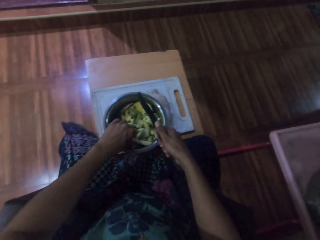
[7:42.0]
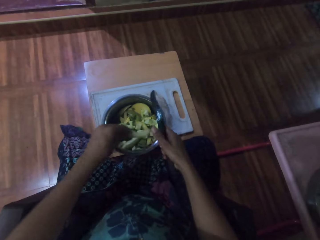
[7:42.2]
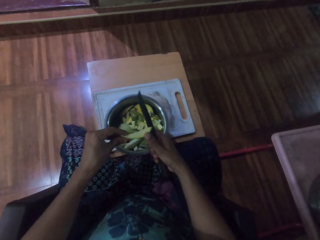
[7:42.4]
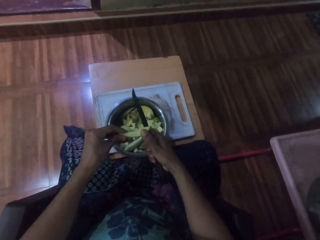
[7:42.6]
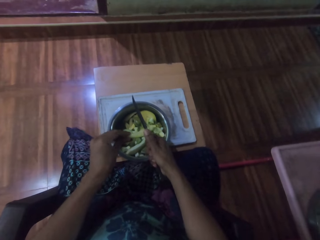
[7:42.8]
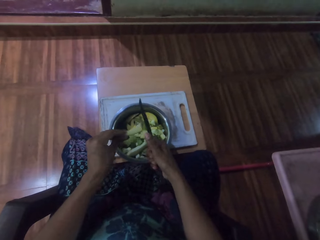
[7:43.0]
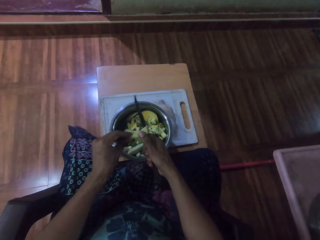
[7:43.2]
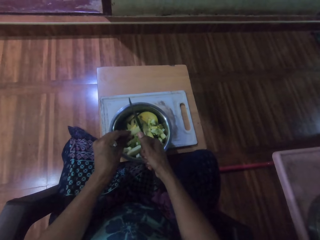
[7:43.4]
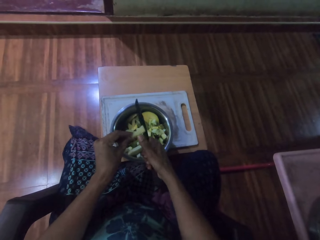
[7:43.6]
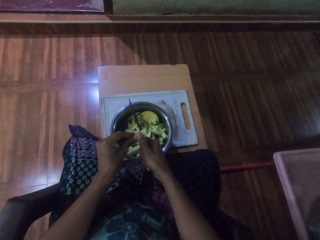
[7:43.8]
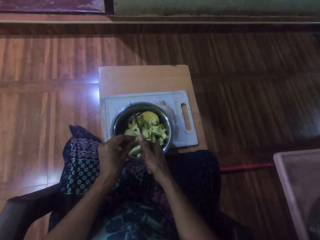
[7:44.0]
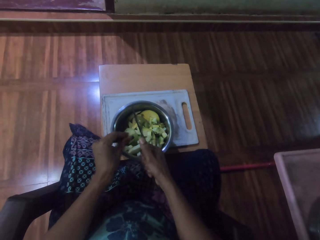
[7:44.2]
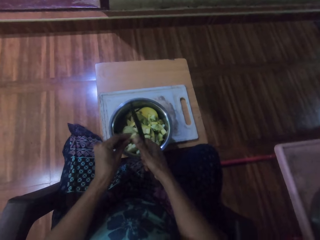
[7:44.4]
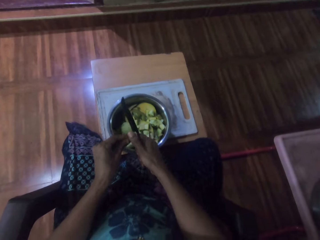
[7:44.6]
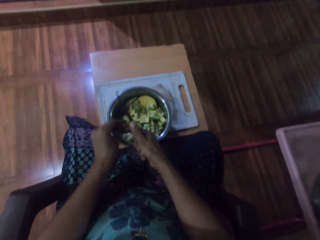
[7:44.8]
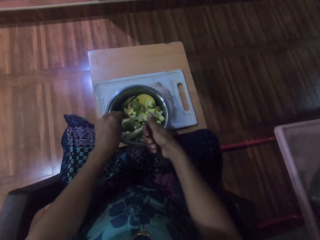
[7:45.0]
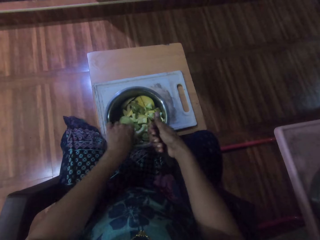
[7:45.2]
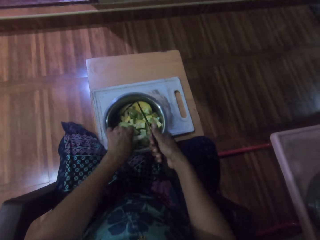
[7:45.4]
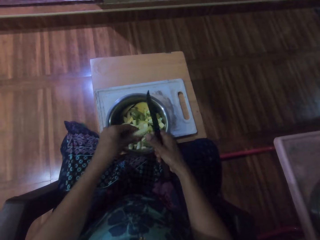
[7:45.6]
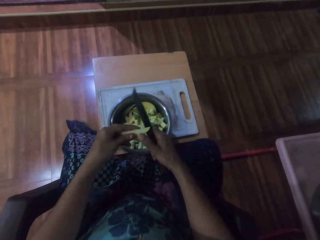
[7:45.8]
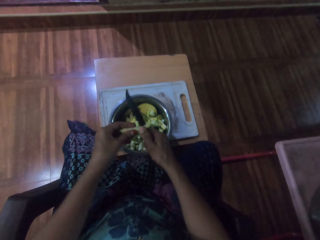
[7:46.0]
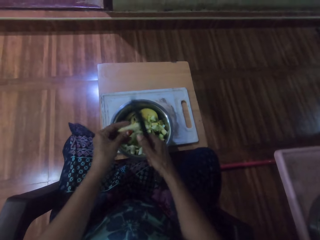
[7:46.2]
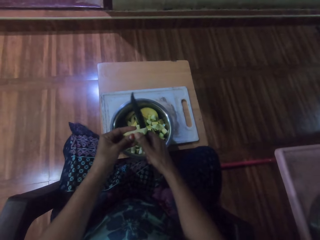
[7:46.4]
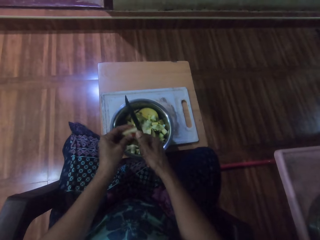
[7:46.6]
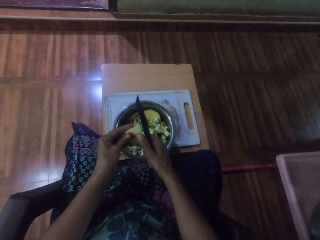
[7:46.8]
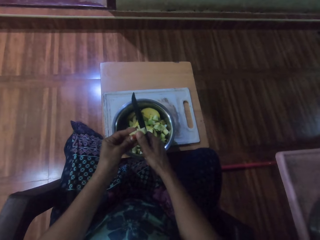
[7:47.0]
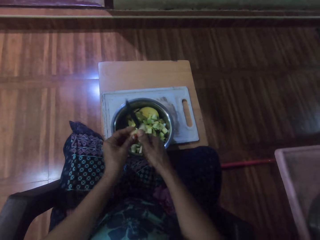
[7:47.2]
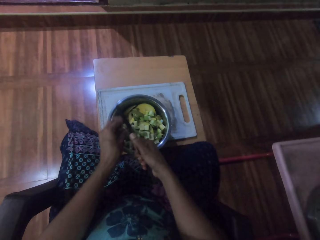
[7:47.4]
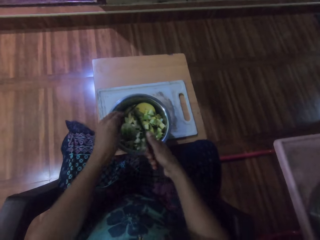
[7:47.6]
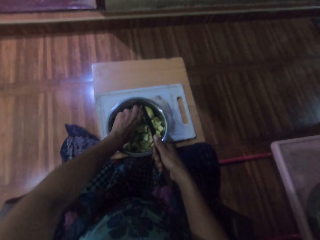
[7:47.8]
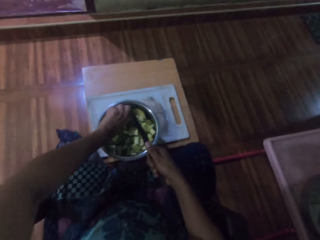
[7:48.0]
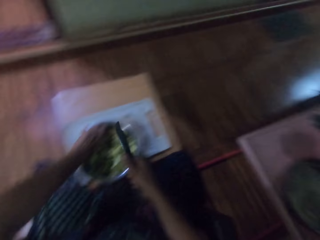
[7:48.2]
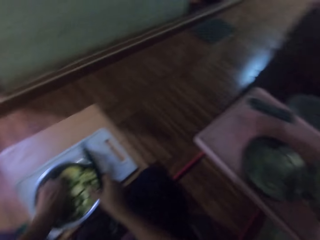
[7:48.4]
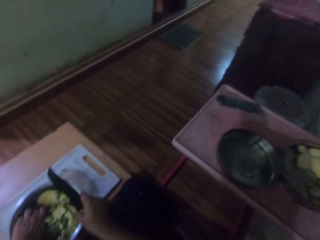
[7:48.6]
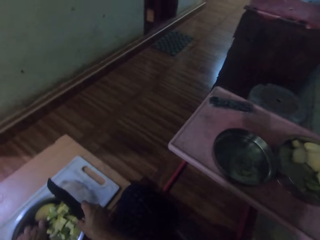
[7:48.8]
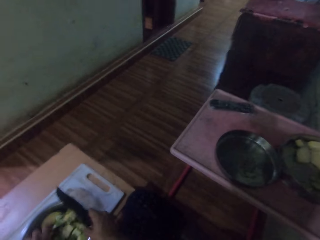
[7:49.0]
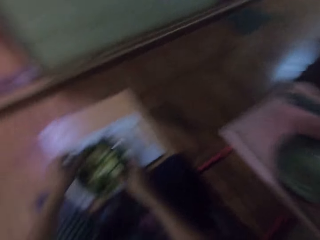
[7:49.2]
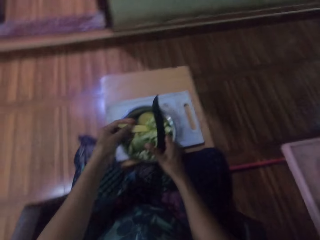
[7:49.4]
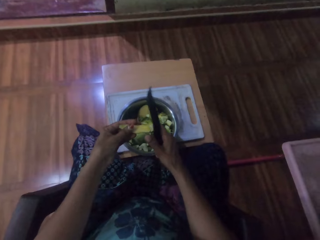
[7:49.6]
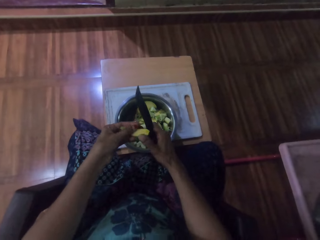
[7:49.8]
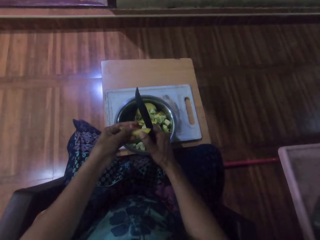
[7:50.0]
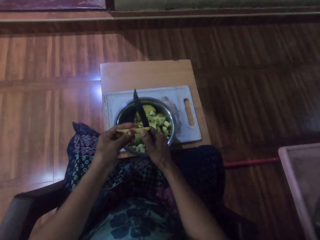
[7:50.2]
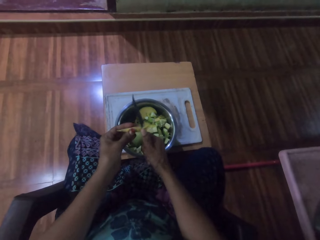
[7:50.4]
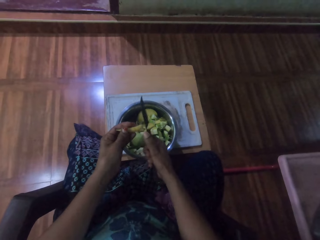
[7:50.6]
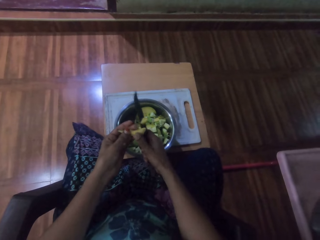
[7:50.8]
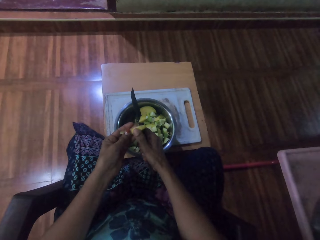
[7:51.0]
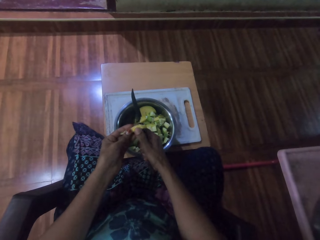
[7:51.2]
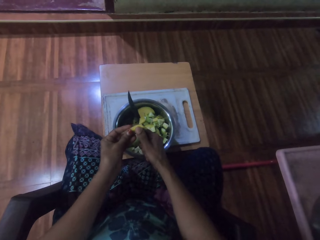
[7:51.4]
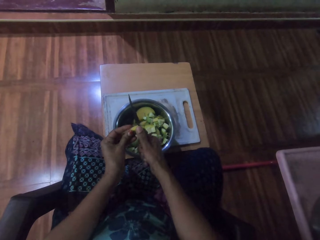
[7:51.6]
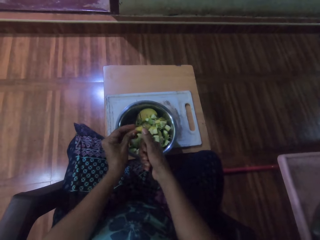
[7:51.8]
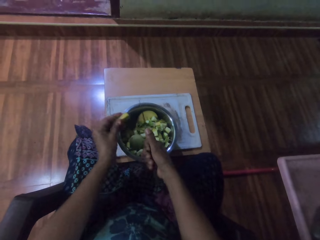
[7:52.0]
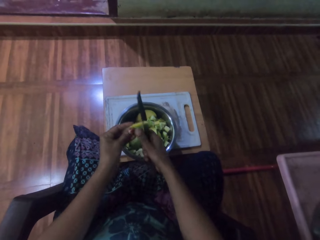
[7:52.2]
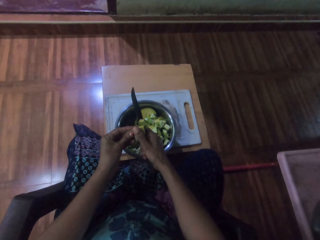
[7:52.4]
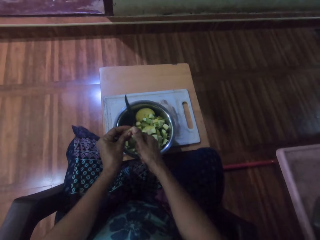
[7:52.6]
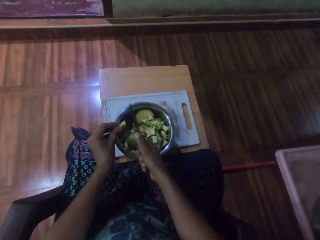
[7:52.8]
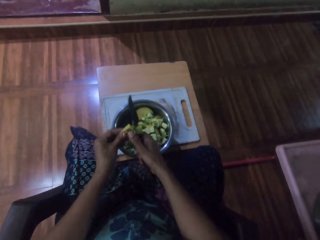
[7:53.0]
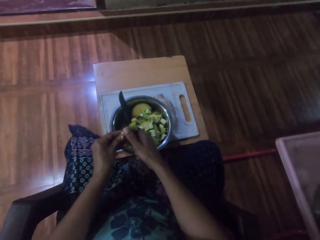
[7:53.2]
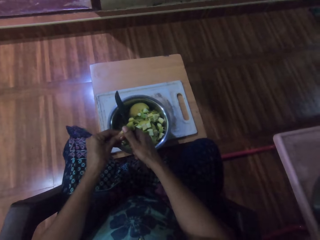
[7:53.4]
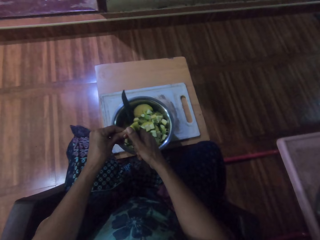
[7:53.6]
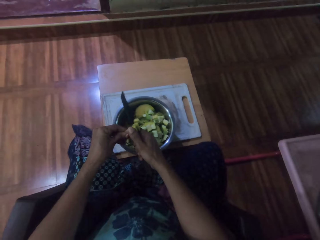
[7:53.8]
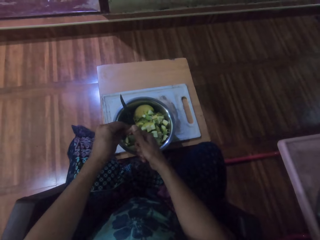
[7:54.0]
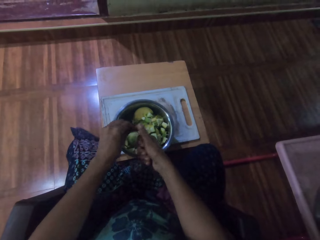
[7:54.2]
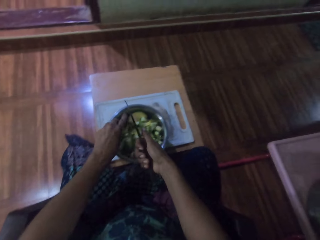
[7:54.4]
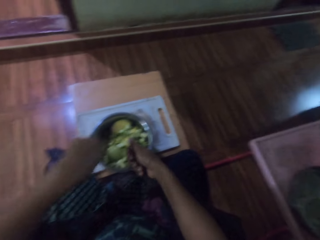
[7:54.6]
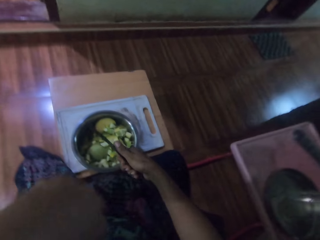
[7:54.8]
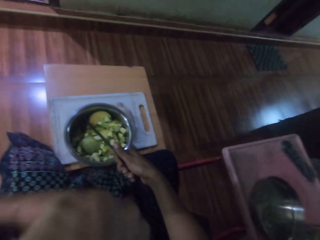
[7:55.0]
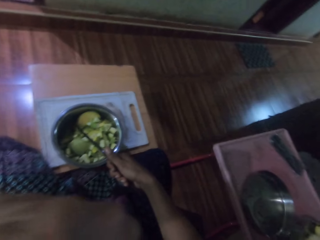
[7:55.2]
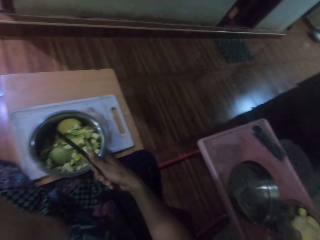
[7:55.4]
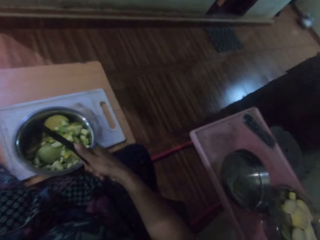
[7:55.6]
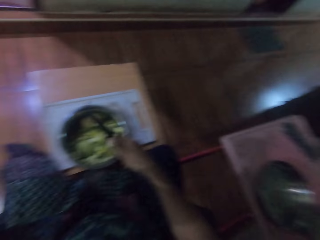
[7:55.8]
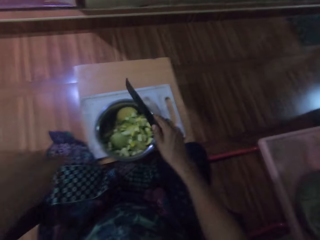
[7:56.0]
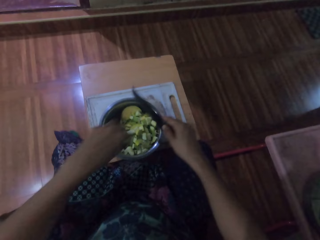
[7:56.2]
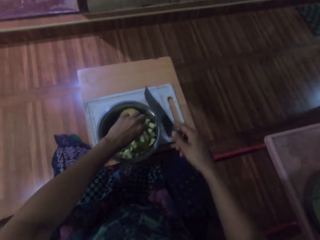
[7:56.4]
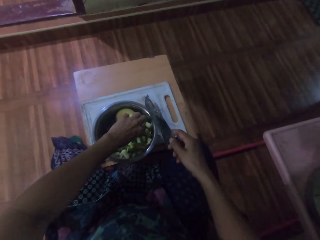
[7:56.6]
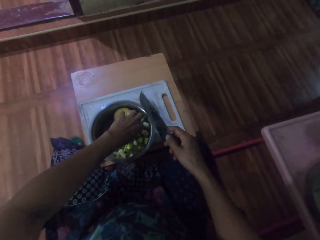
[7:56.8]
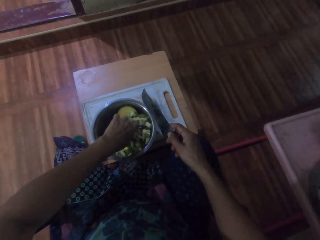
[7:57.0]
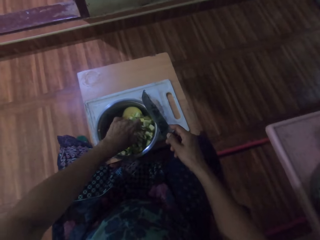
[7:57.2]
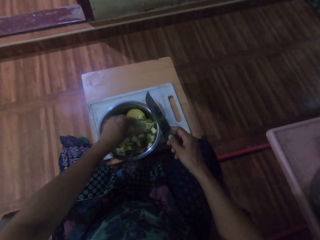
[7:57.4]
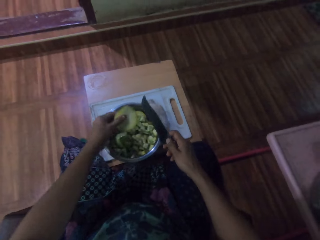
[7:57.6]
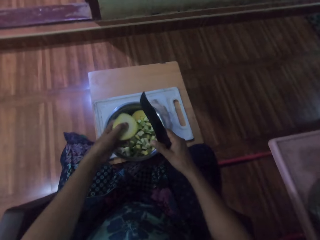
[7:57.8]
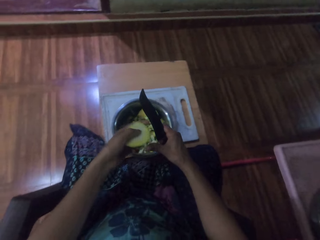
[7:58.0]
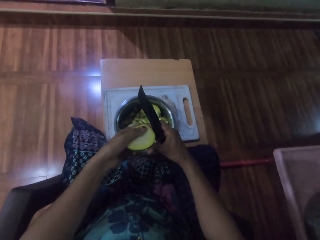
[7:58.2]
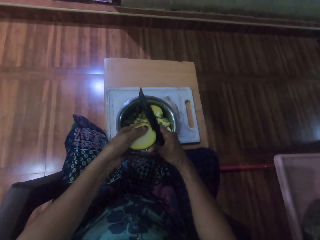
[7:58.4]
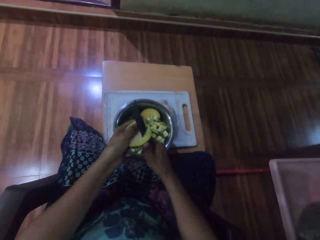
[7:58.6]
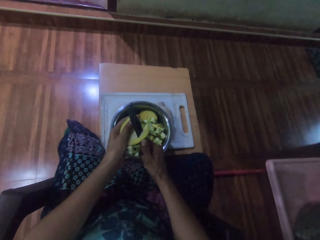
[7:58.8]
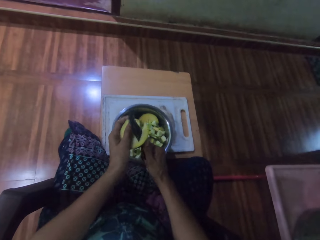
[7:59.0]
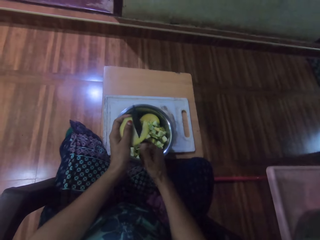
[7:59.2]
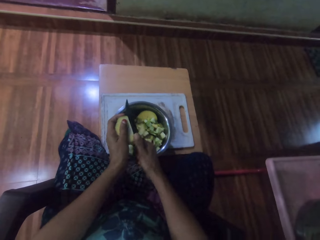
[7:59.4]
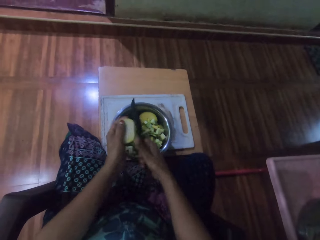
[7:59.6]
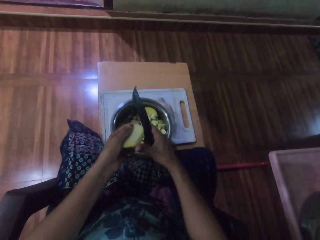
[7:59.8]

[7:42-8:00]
The camera wearer picks a piece of potato from the pot. She cuts the piece of the potato. She picks a piece of potato from the pot. She cuts the piece of the potato. She picks a piece of potato from the pot. She cuts the piece of the potato. She touches her face. She picks a piece of potato from the pot. She cuts the piece of the potato.

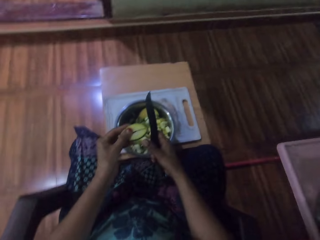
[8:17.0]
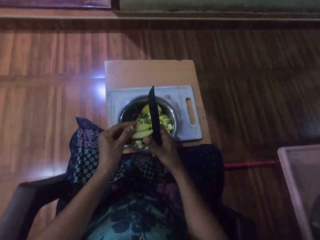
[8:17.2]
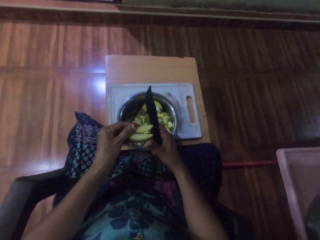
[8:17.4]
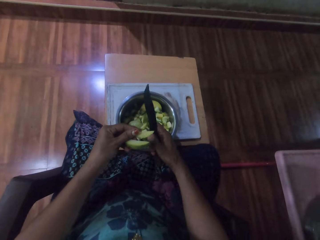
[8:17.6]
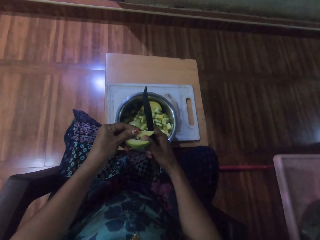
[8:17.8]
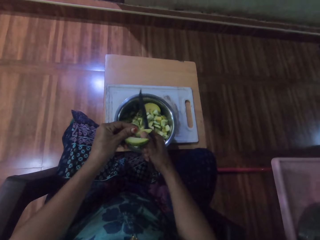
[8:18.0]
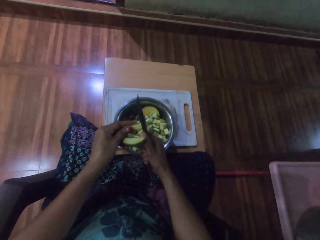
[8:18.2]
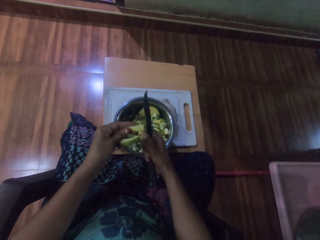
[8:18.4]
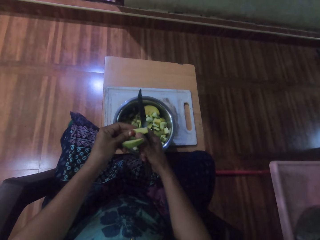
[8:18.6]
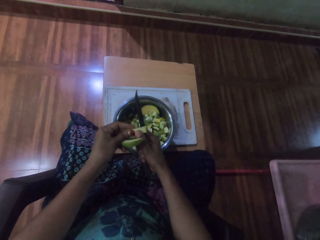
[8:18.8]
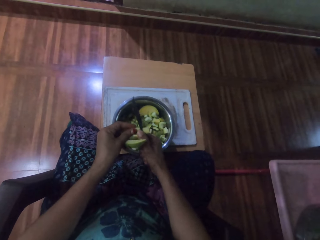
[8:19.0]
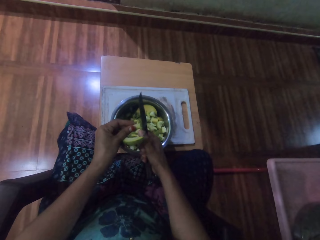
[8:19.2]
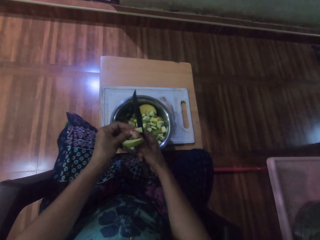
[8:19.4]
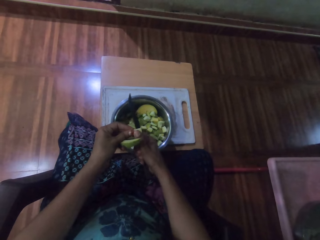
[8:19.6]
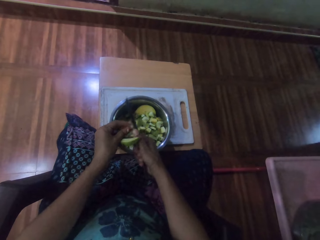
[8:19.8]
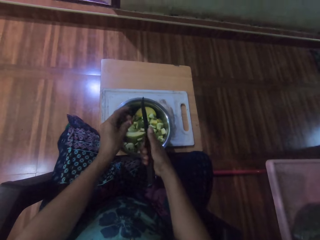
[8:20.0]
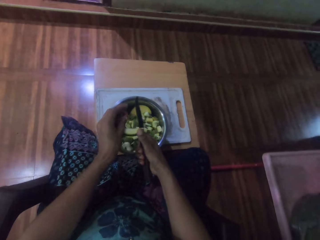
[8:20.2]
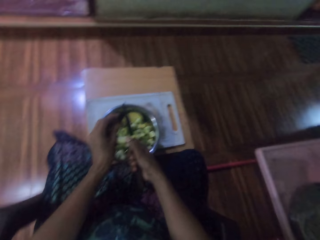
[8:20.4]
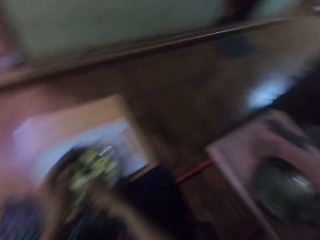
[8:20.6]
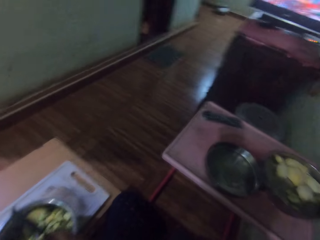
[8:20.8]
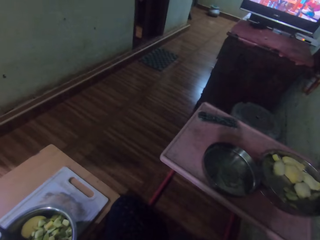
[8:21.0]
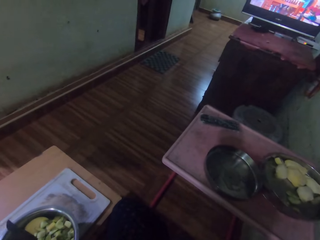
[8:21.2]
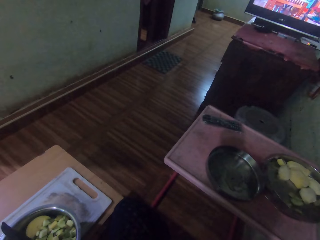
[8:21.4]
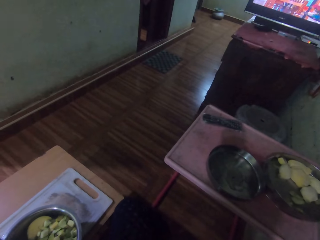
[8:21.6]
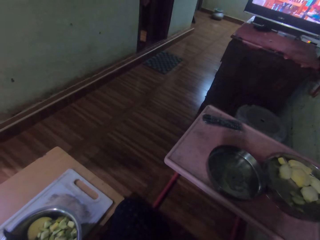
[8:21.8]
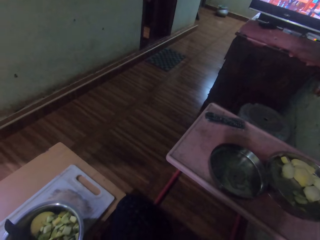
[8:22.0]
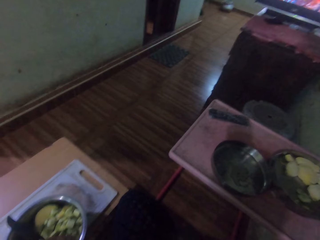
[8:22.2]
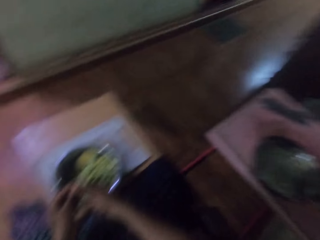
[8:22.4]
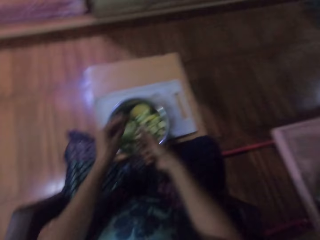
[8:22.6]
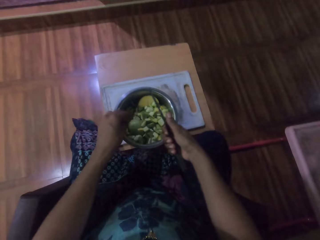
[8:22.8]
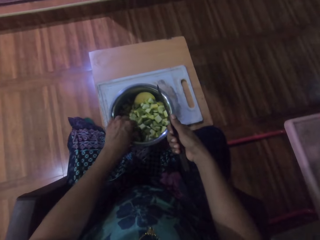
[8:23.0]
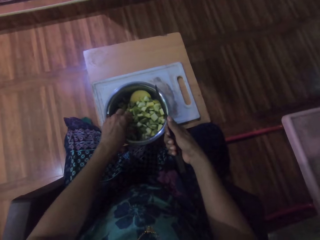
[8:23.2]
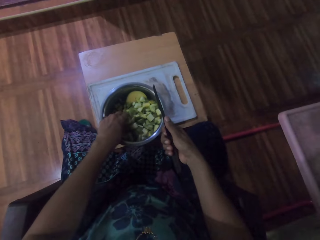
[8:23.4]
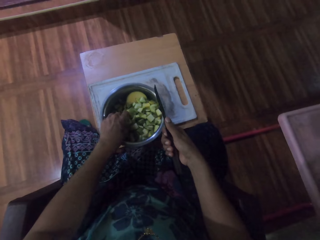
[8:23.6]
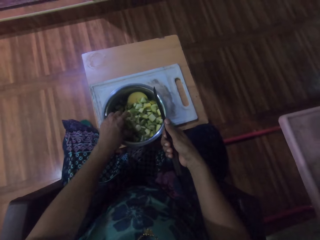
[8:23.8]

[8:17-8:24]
The camera wearer cuts the piece of the potato. They watch the television.
